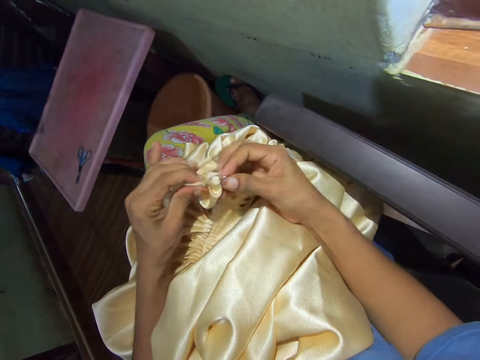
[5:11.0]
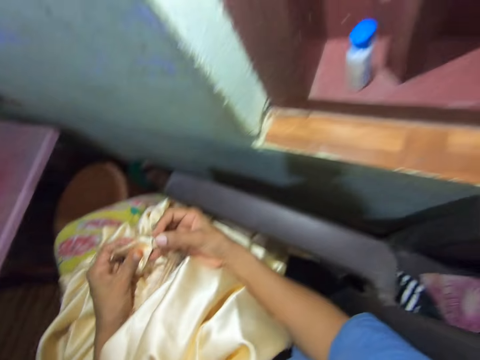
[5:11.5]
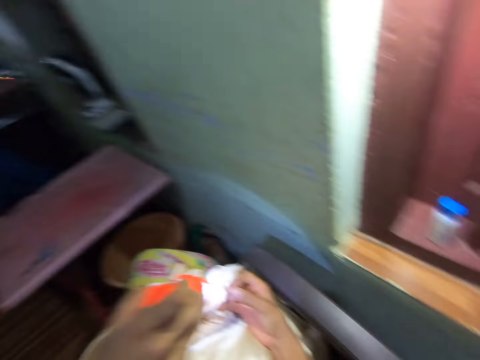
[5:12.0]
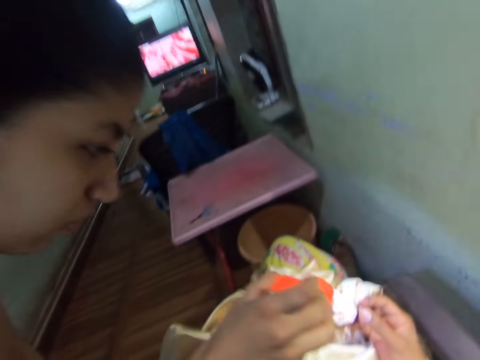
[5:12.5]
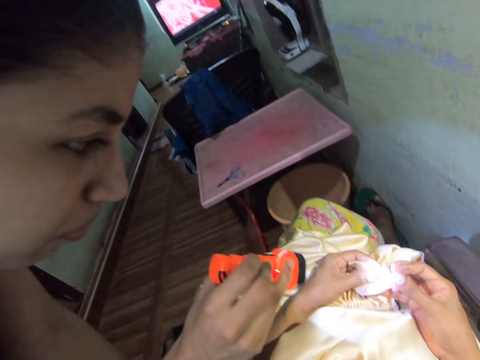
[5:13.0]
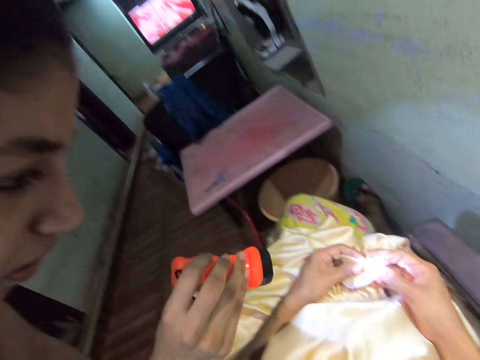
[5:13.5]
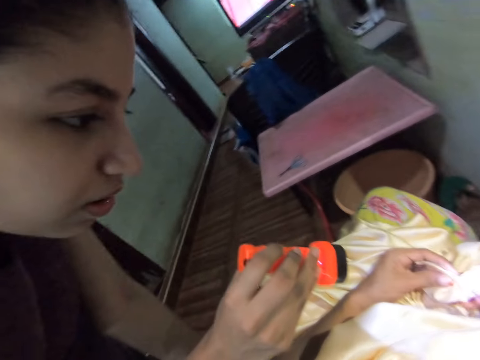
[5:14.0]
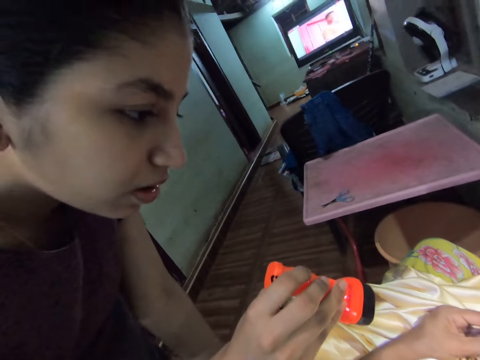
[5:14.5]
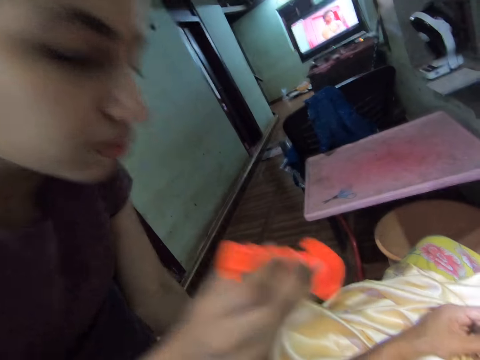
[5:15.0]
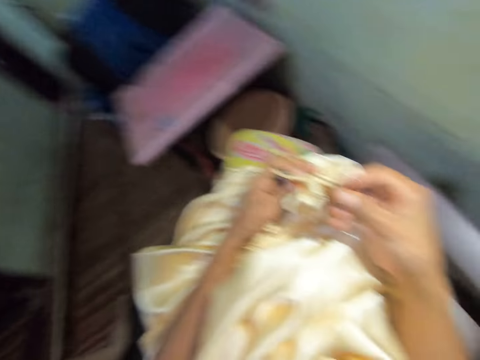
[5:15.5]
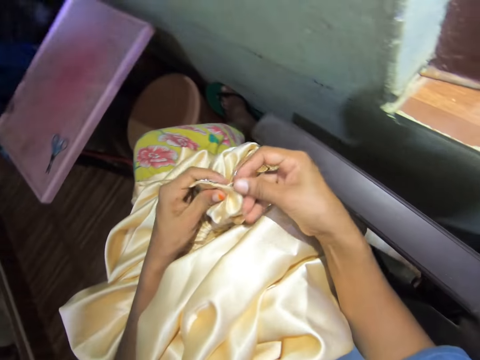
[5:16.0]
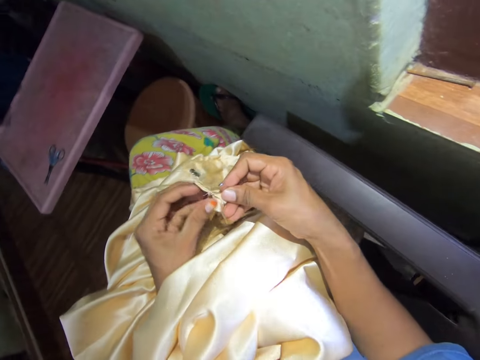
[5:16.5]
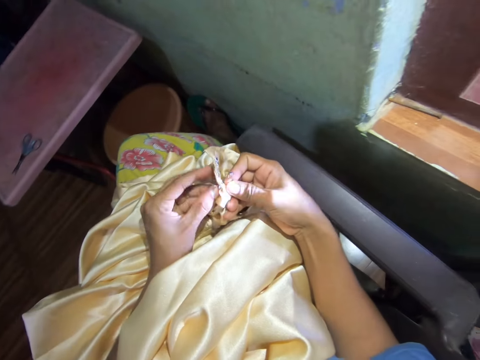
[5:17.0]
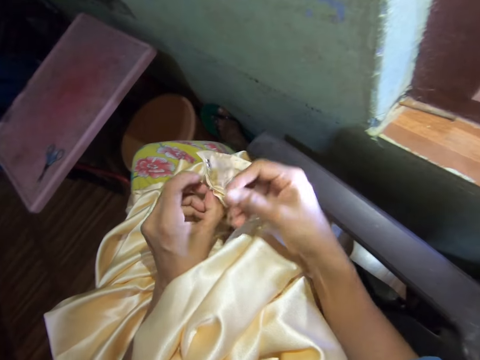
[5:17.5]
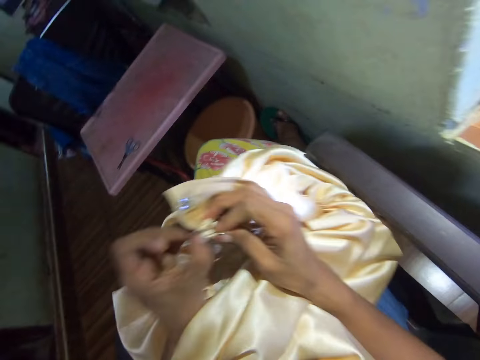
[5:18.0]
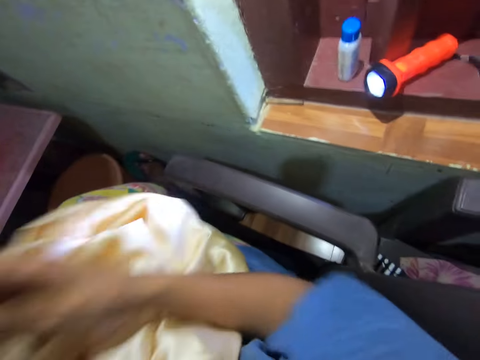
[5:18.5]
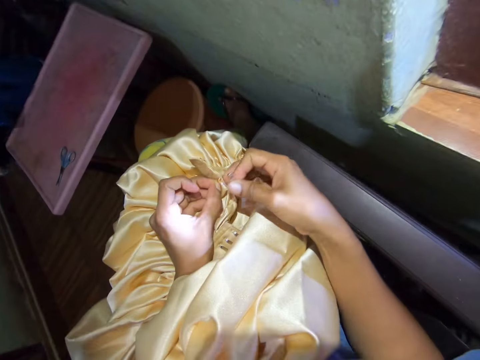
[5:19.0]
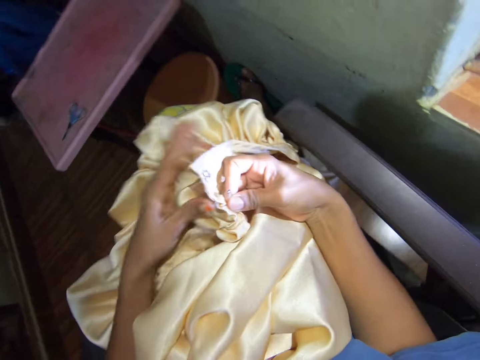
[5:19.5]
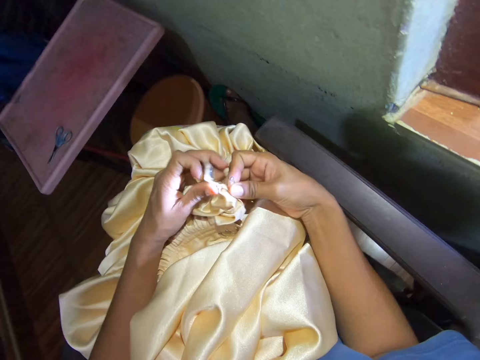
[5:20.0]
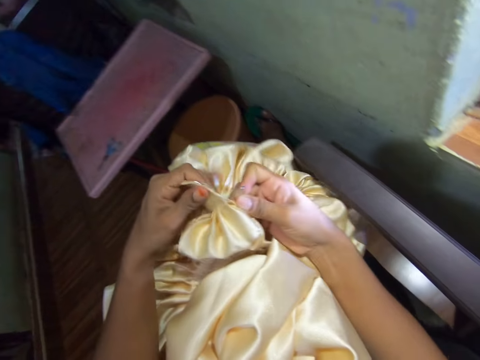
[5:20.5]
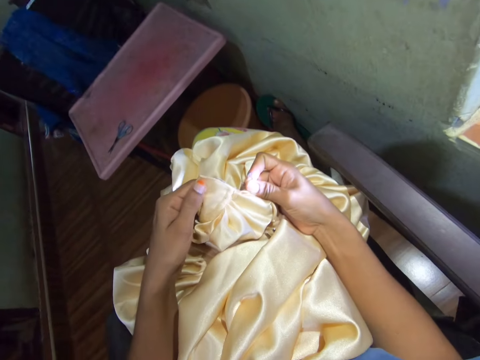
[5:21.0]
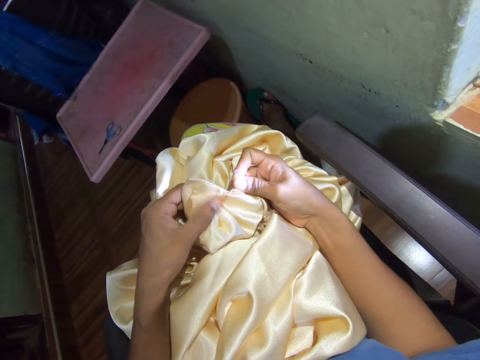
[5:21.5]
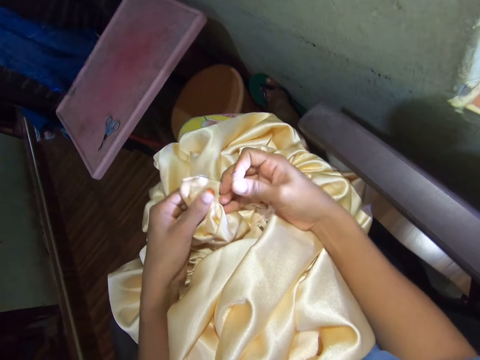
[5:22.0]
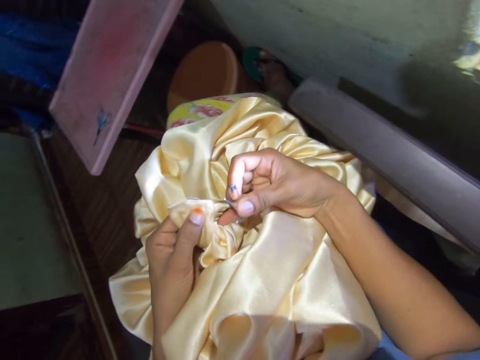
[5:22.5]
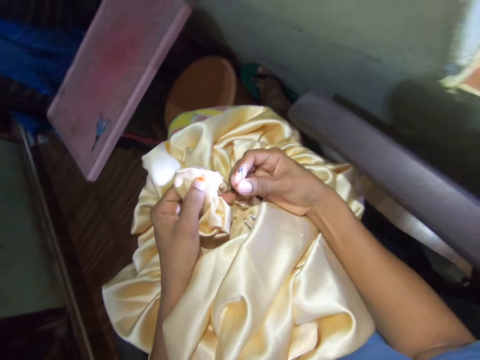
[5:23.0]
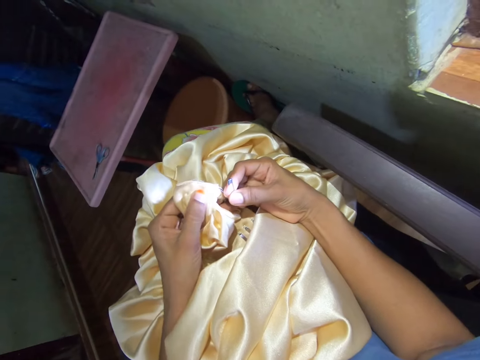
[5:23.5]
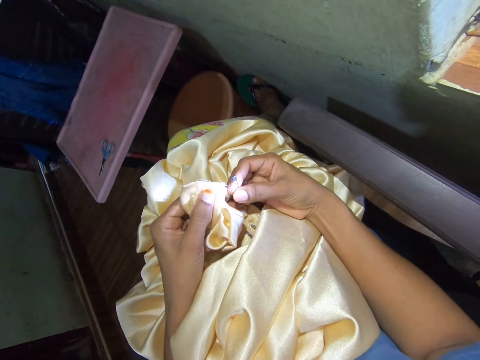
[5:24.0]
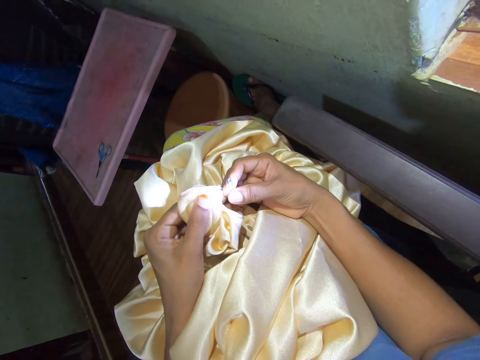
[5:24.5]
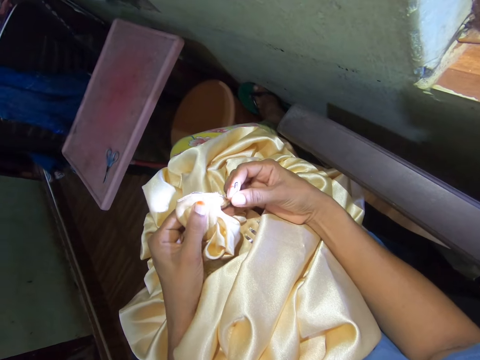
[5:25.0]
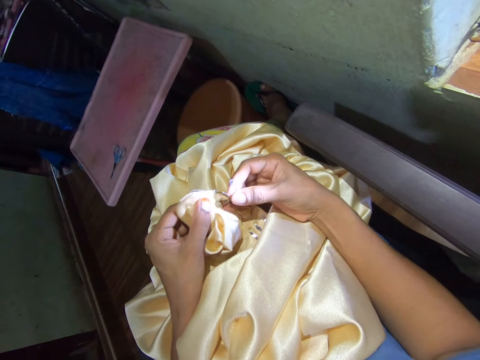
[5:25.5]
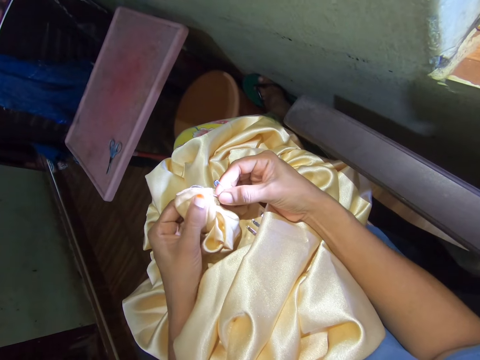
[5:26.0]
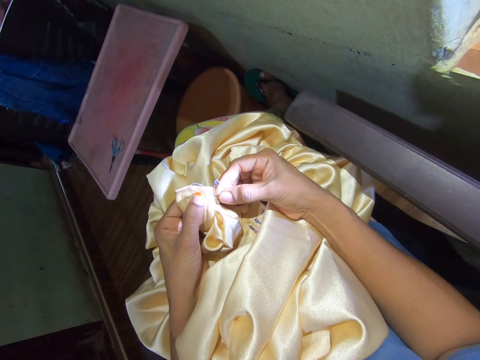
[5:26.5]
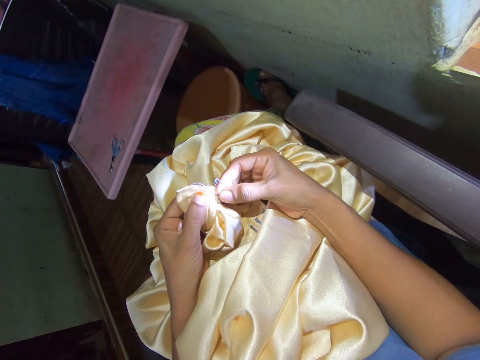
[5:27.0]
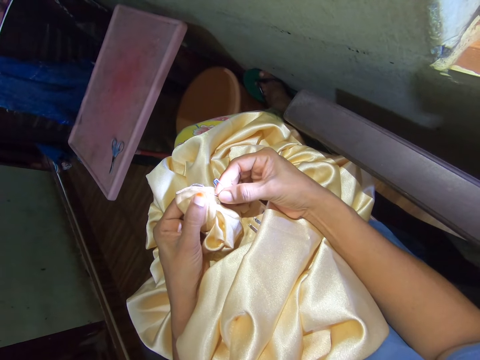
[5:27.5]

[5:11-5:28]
The camera wearer puts a safety pin on the cloth. A woman shines light on the cloth with a torch. The camera wearer adjusts the cloth. They lift the cloth. They adjust the cloth. They put a safety pin on the cloth.

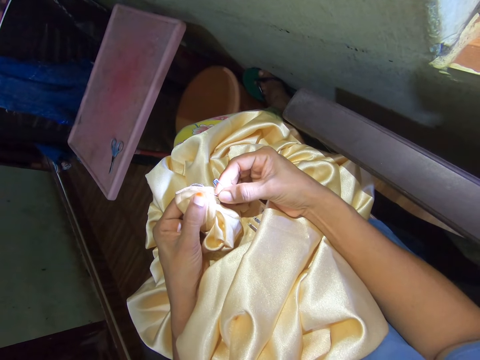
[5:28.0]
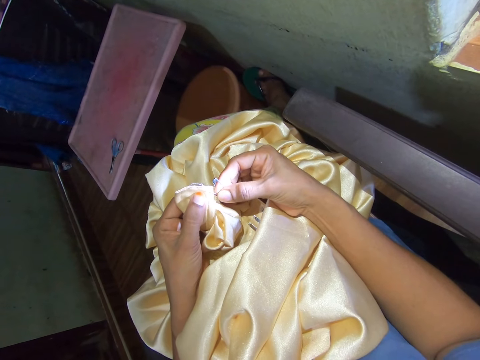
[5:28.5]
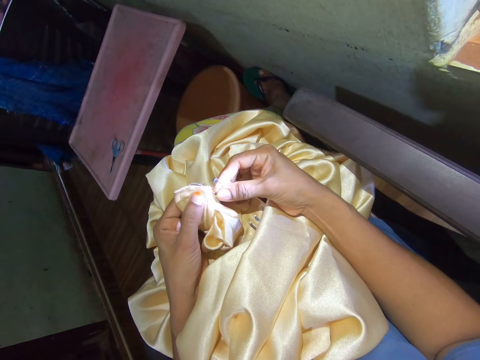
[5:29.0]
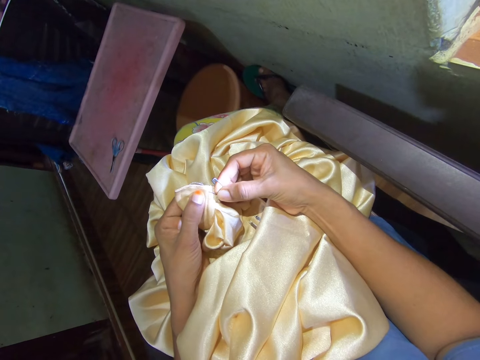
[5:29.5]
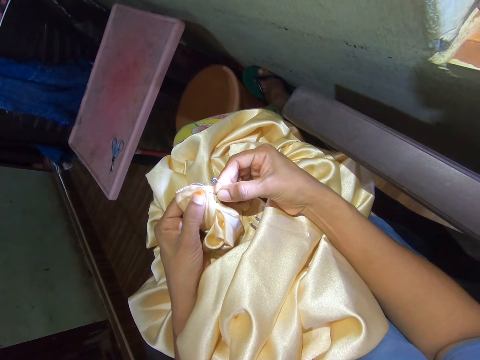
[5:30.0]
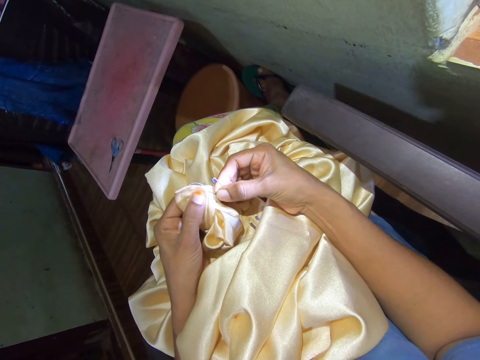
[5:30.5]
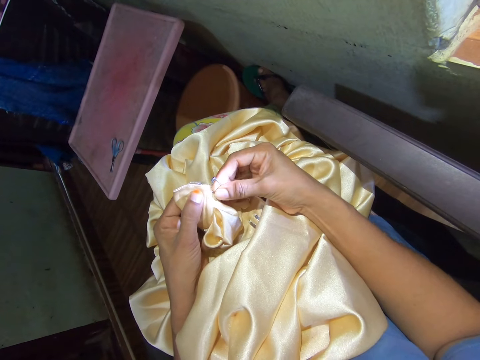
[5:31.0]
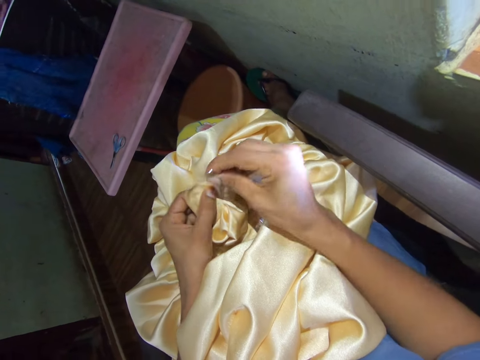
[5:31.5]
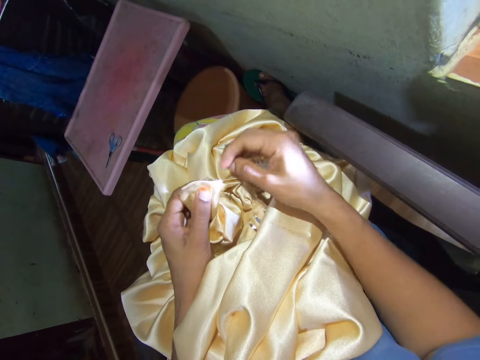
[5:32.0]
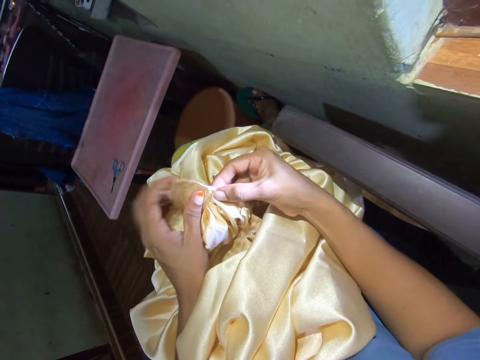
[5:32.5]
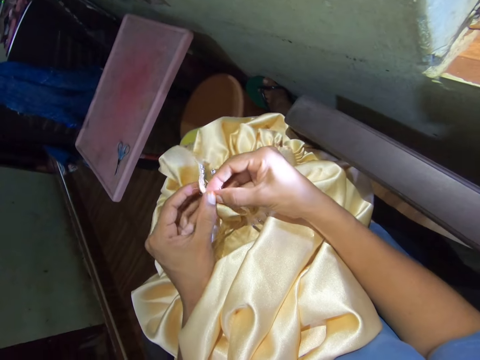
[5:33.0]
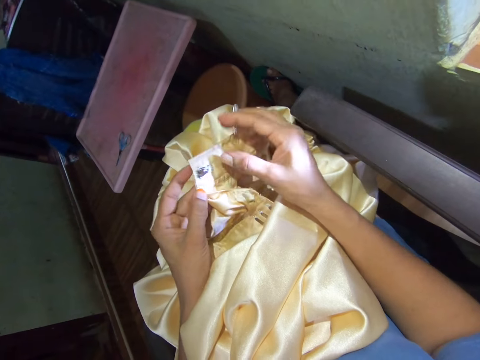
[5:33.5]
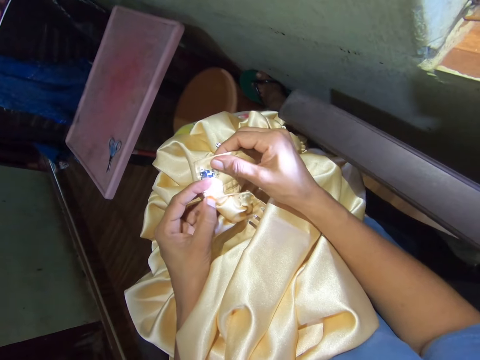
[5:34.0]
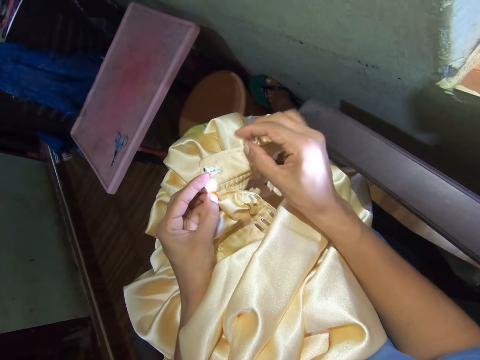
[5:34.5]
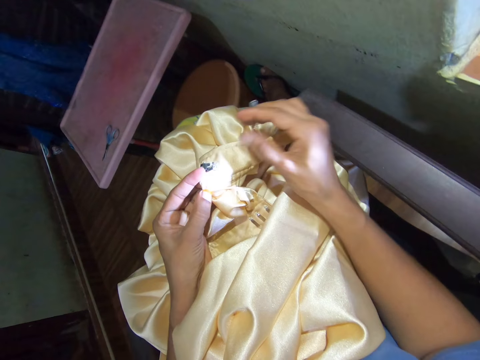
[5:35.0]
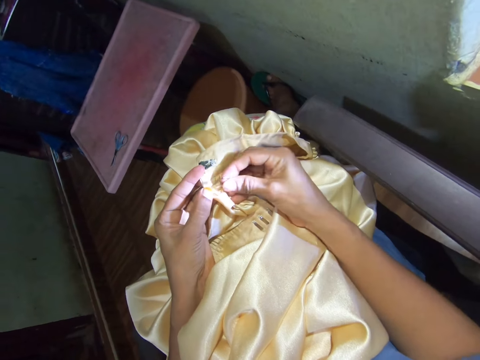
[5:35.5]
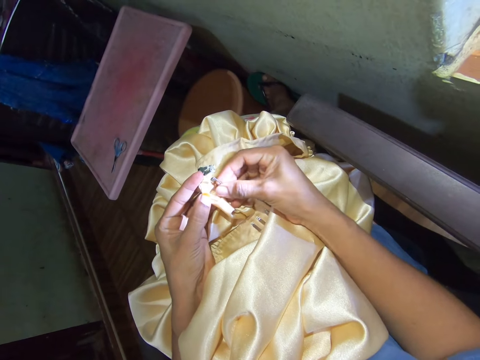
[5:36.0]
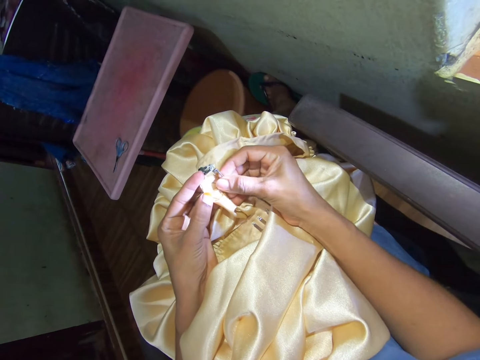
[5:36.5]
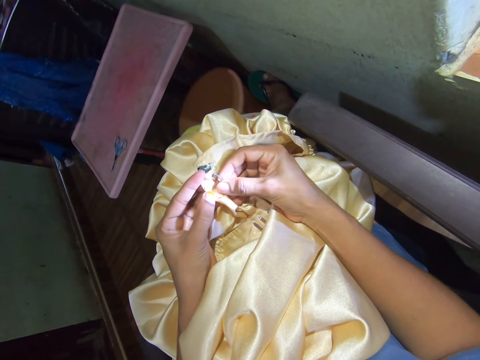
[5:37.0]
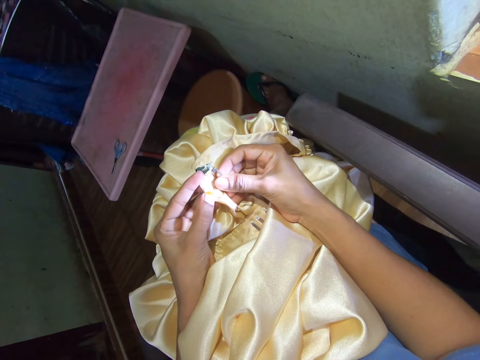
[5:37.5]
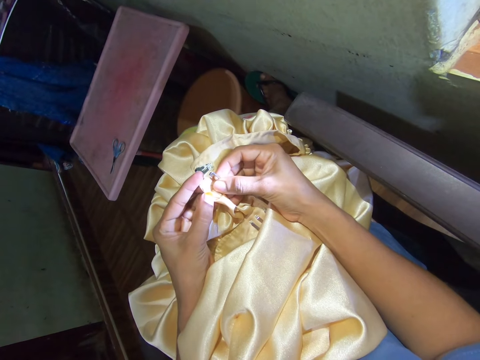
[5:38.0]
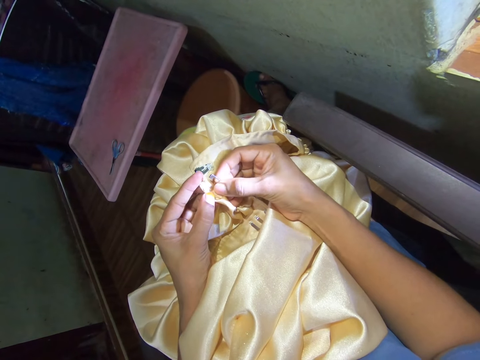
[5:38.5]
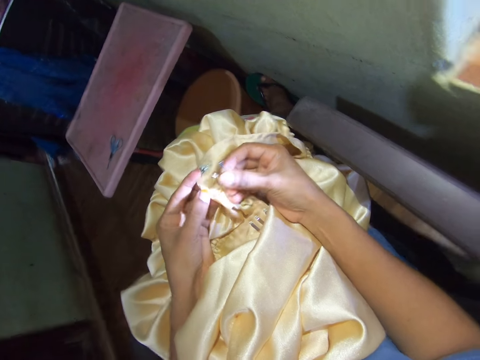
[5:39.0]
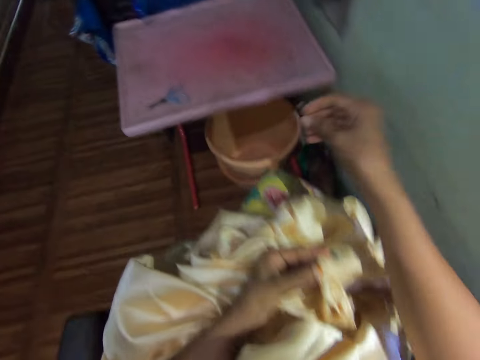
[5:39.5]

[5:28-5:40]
The camera wearer turns the cloth. They put a safety pin on the cloth.
